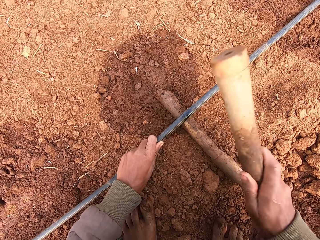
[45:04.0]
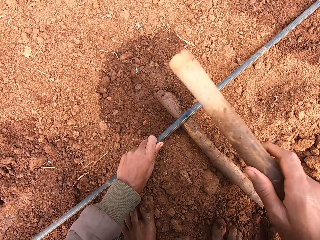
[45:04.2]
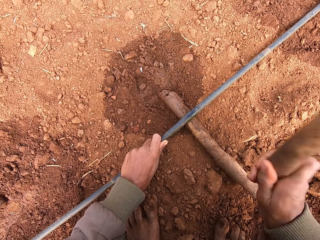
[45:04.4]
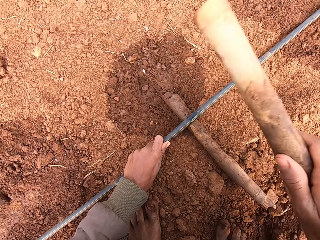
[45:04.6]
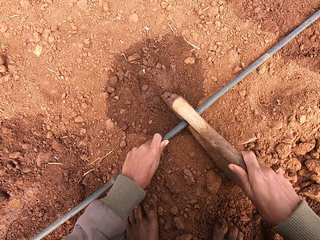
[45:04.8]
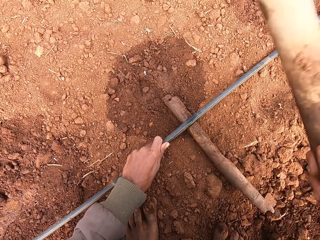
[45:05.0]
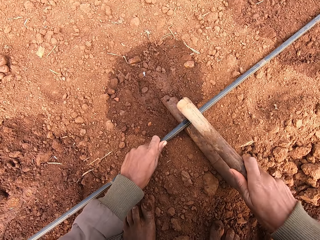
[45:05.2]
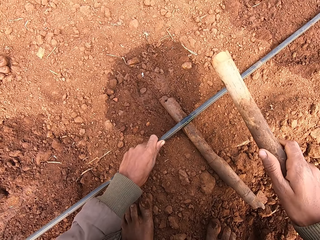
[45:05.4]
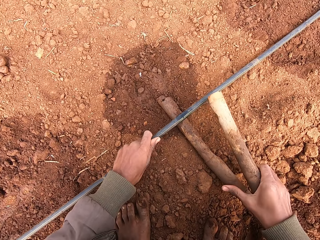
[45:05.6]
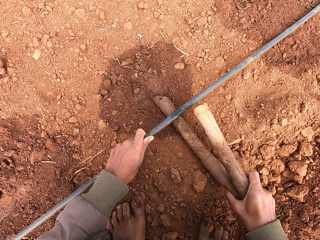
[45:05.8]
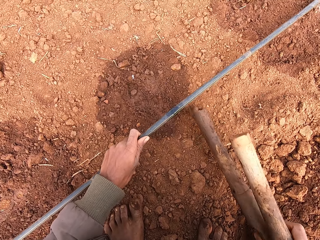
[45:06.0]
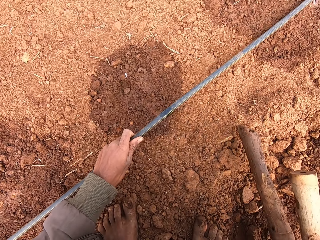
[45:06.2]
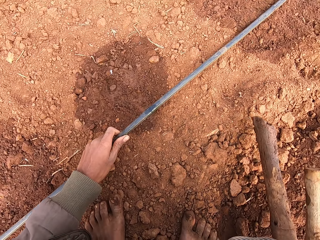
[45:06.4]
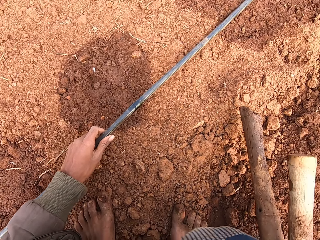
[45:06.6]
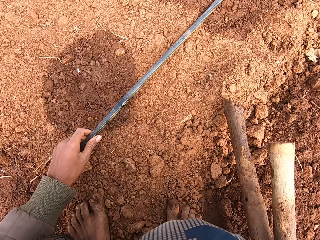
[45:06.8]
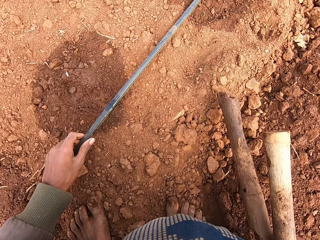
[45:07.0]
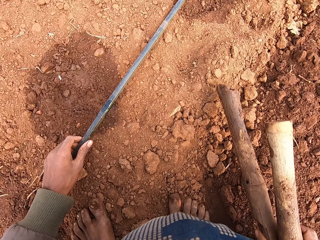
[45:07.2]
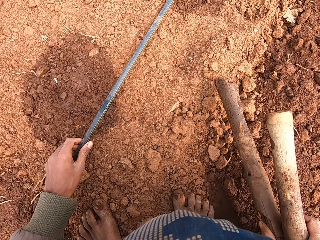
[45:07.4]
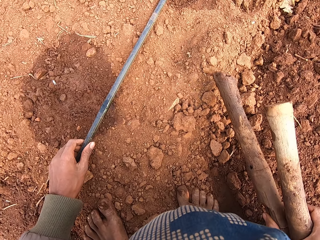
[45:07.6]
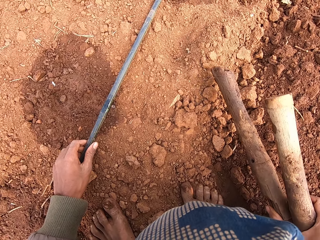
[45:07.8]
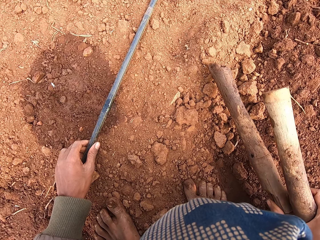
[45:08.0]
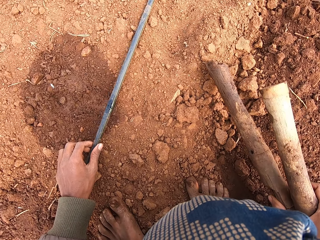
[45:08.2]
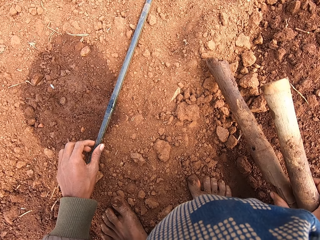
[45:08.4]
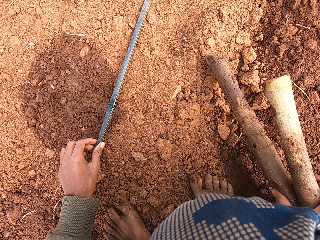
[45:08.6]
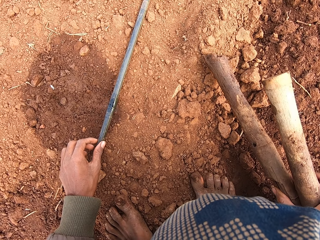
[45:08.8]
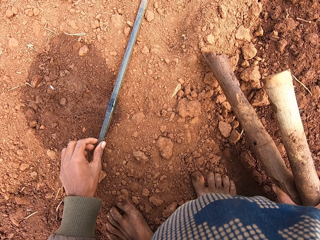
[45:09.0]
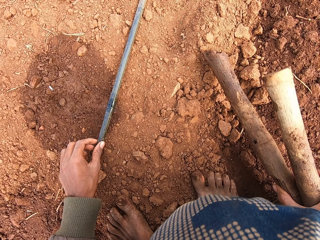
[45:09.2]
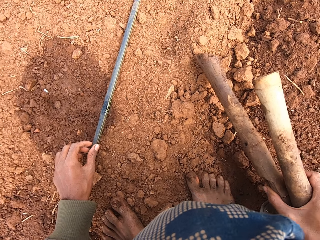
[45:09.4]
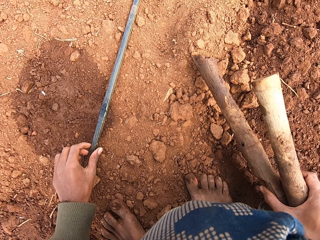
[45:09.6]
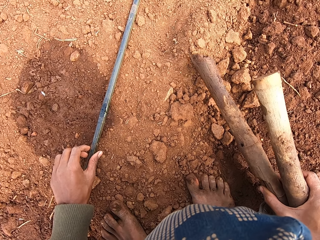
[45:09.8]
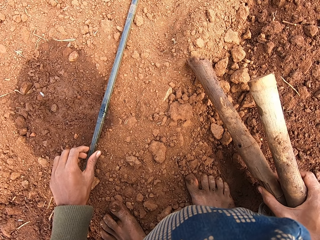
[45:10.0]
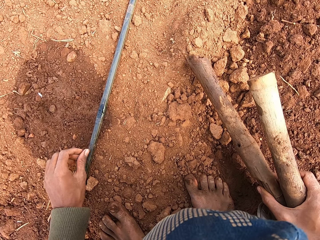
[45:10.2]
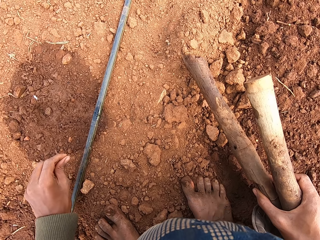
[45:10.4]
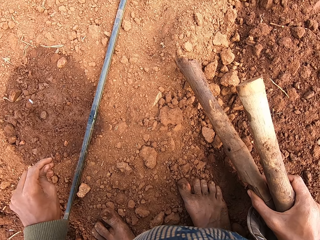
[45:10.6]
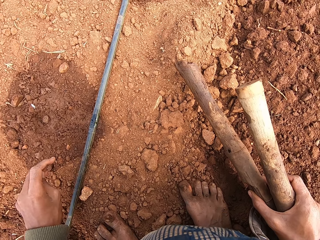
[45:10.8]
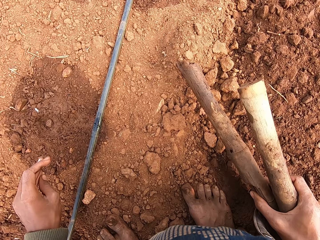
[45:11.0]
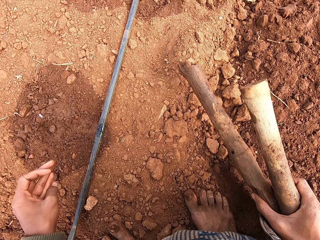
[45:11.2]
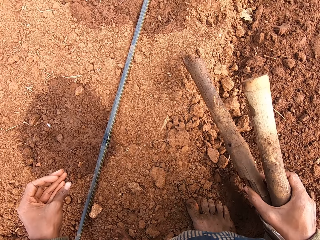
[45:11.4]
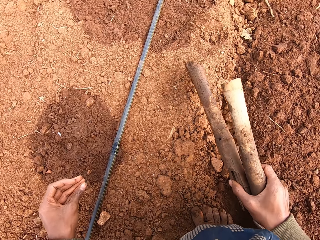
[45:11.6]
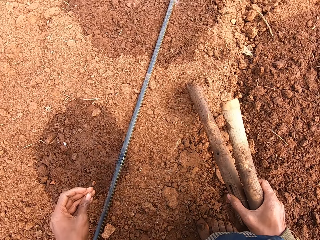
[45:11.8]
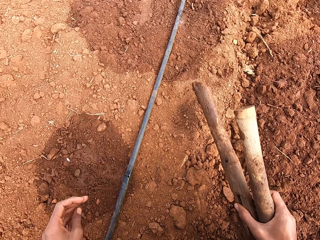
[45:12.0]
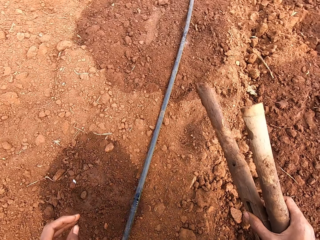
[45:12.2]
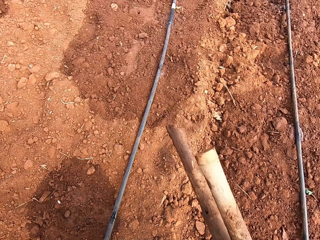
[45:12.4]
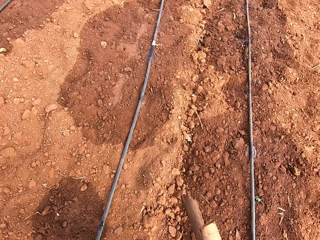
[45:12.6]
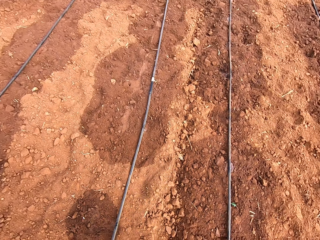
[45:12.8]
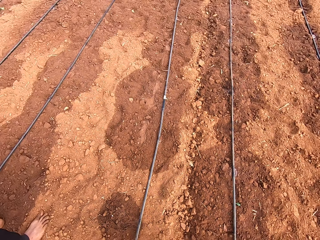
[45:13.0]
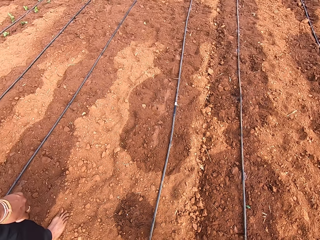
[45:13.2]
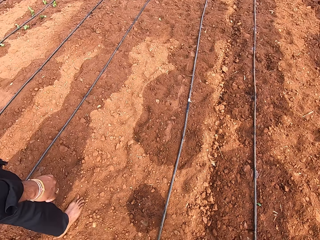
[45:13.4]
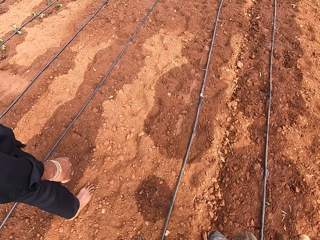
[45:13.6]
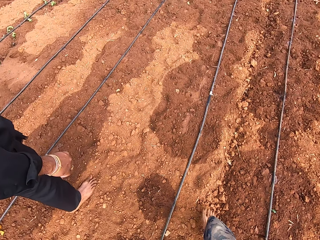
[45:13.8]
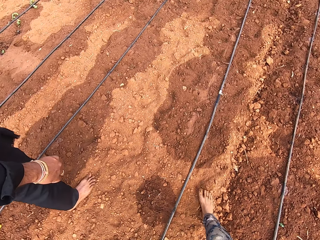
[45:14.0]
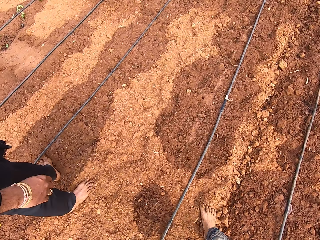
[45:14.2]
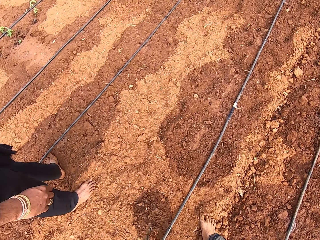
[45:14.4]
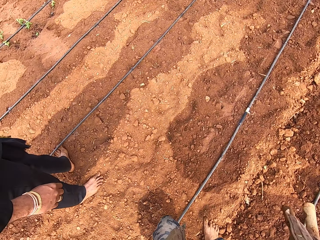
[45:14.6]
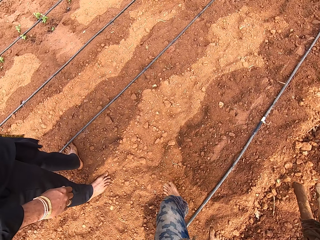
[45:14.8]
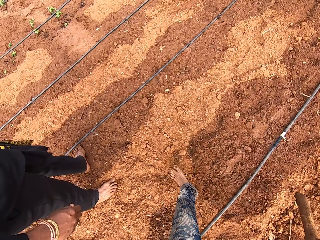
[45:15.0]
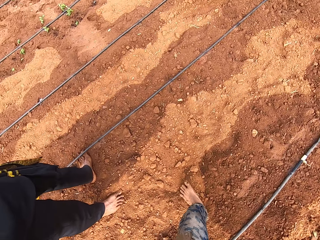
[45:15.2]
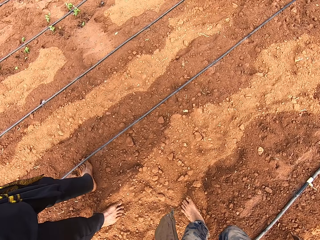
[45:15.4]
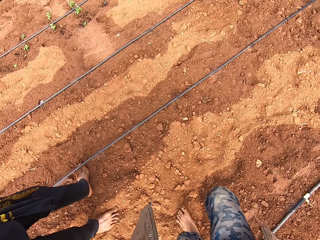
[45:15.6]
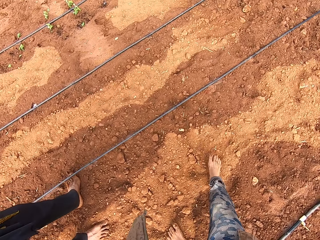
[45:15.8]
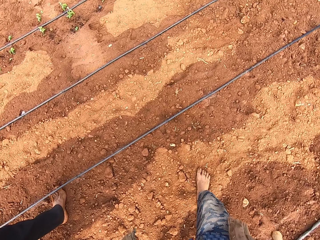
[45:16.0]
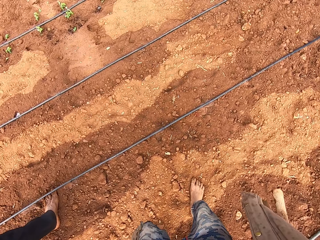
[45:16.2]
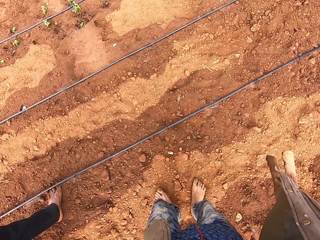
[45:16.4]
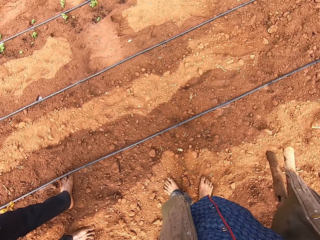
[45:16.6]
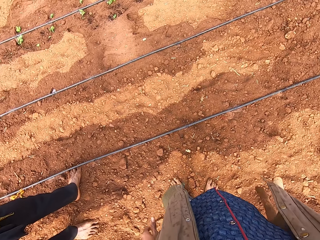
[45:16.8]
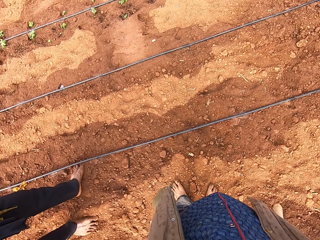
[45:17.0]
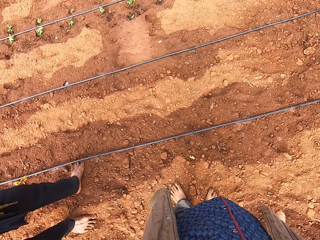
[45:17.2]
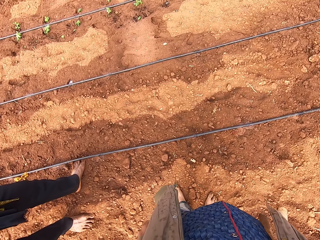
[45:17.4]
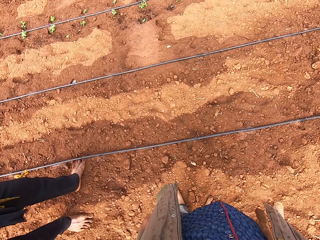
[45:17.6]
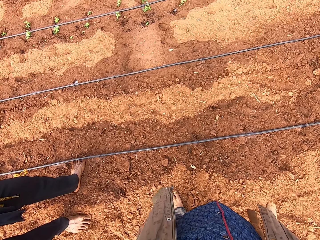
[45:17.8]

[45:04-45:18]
The camera wearer hits the irrigation pipe on the farmland with the stick in his right hand. He removes the stick under the irrigation pipe on the farmland with his right hand. He looks around. He walks.

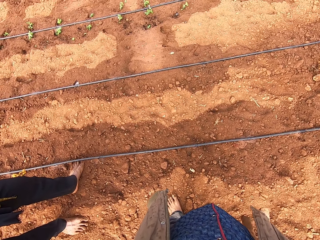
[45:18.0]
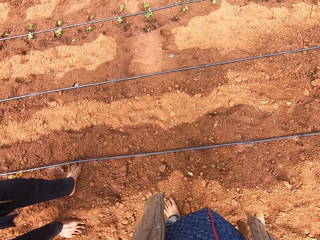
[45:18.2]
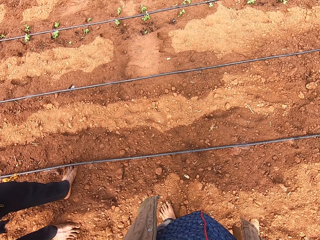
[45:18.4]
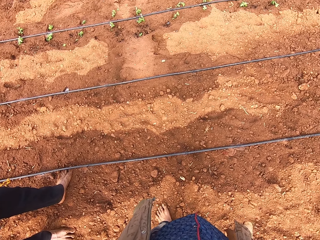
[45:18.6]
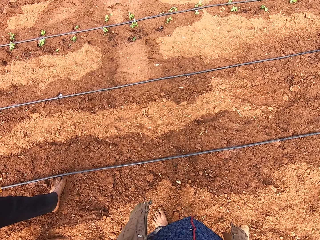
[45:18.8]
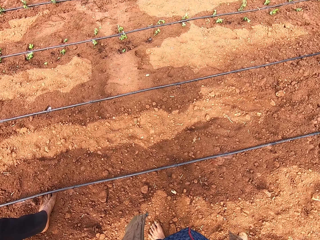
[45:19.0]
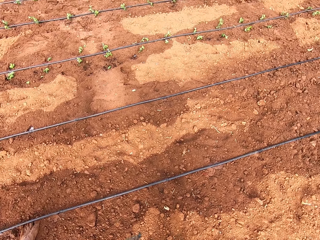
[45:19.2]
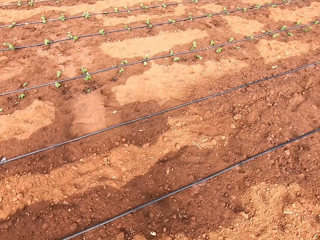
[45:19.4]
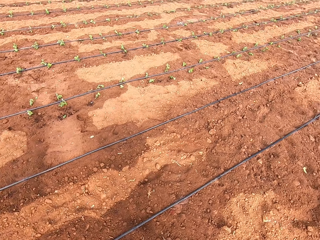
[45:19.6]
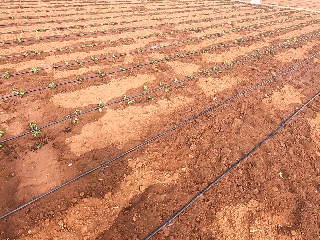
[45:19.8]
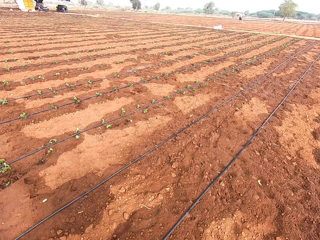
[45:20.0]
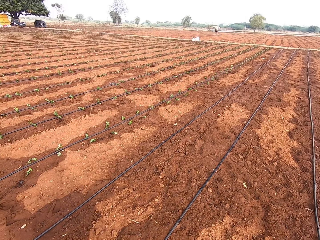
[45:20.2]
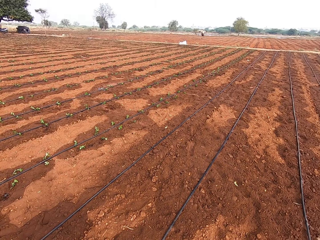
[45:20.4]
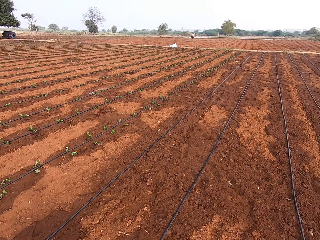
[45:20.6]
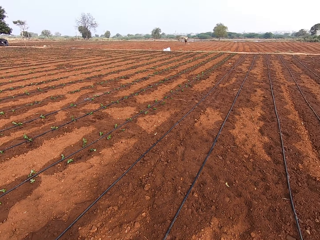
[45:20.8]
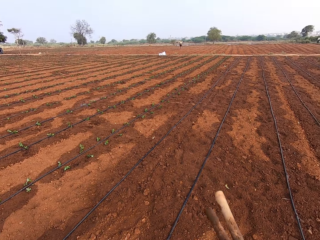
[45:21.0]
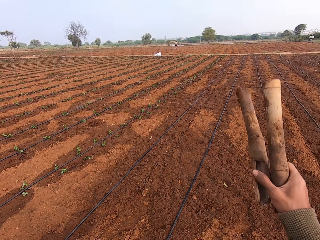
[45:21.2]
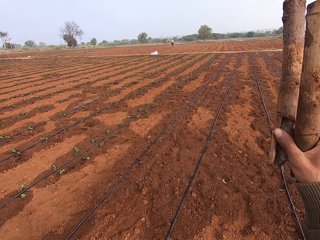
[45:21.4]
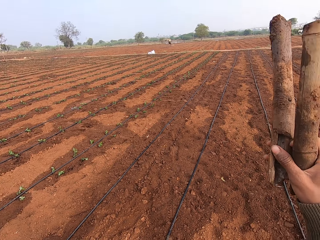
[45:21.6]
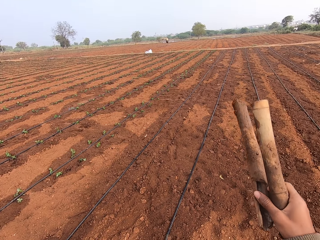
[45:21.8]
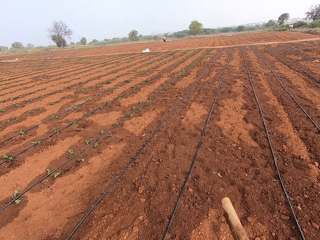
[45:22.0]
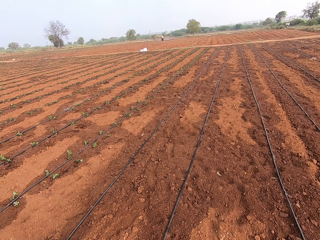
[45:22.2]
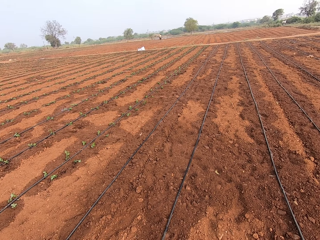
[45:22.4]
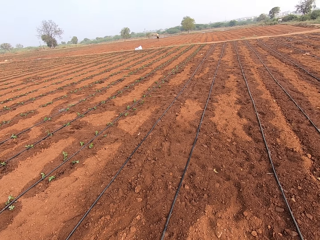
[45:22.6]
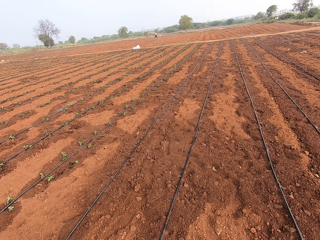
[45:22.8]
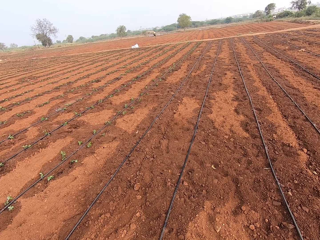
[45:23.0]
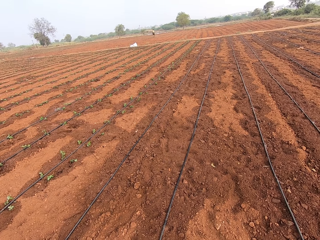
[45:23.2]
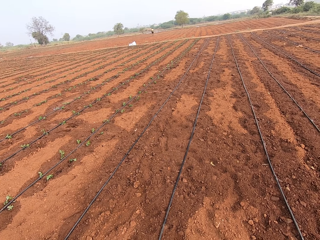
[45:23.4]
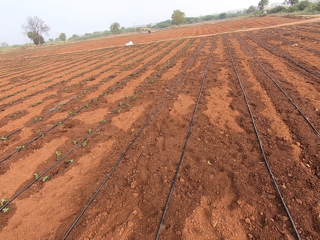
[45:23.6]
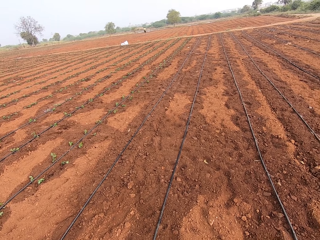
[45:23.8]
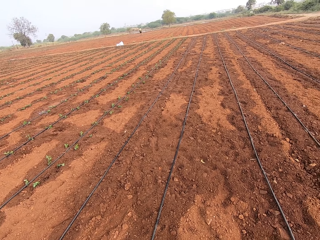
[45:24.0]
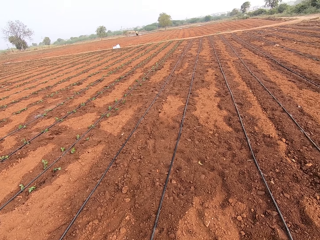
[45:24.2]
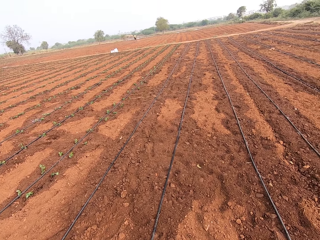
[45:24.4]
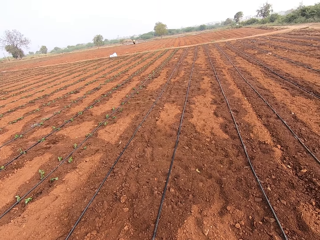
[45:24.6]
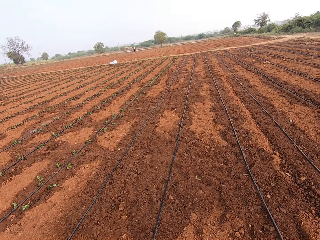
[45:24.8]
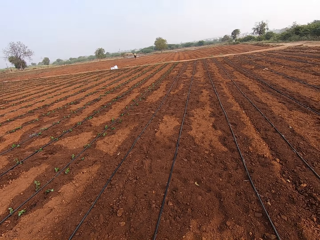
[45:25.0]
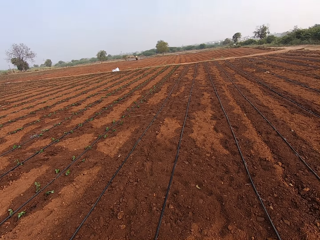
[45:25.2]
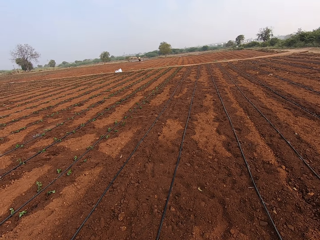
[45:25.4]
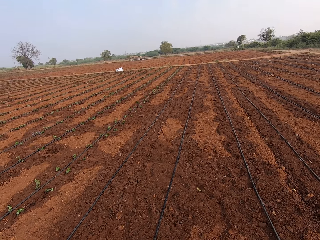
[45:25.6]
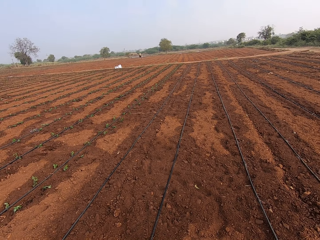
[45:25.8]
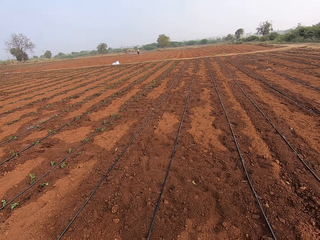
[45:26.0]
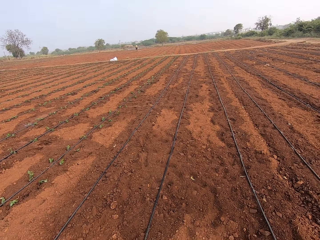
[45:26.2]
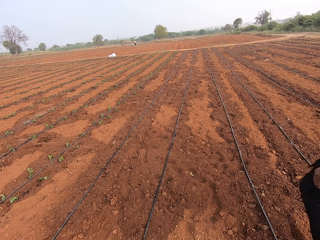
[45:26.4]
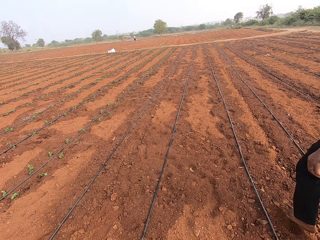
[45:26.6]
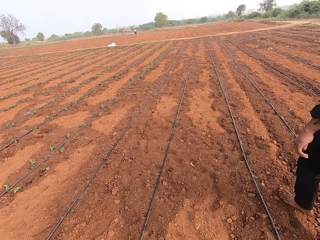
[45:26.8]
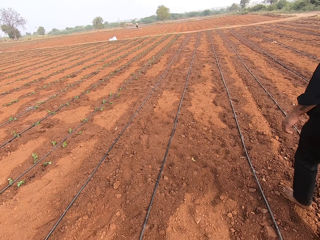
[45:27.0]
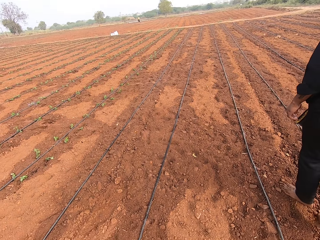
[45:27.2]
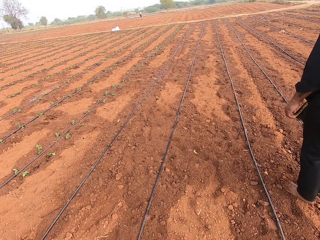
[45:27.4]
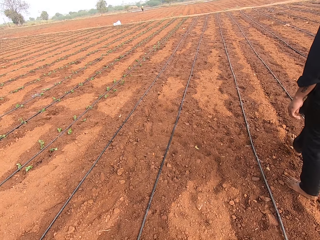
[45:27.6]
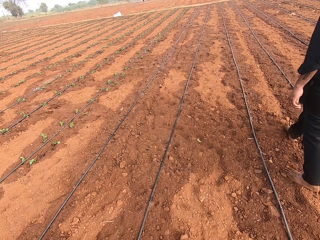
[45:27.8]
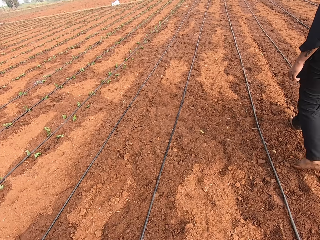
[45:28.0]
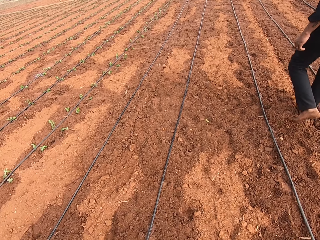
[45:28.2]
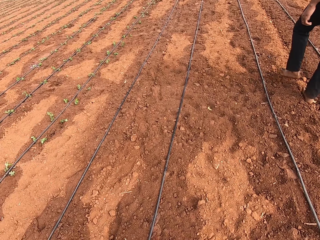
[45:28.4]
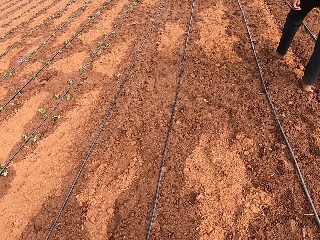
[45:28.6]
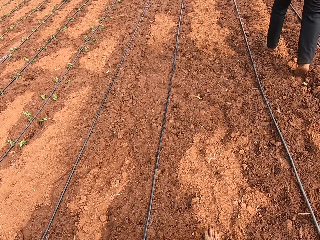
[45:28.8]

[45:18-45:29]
The camera wearer looks around. He gesticulates with his right hand. He raises two pieces of wood and lowers the two wood pieces. He talks to a man. The man walks across the farm. The man talks to the camera wearer.
